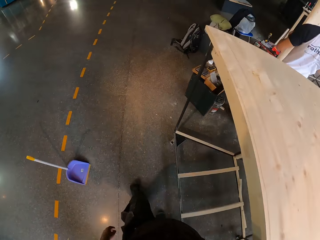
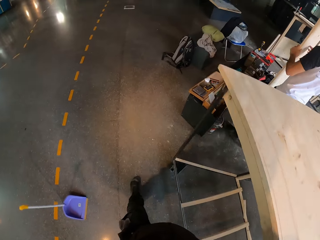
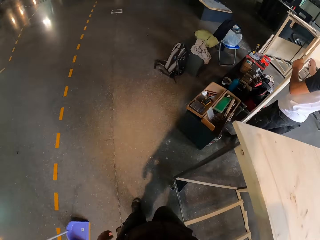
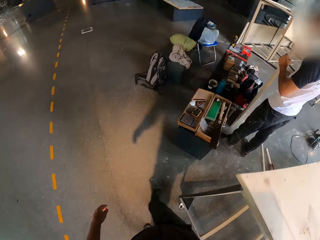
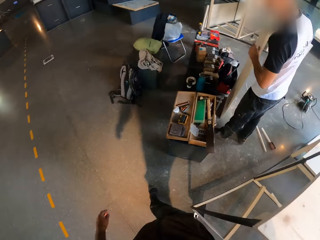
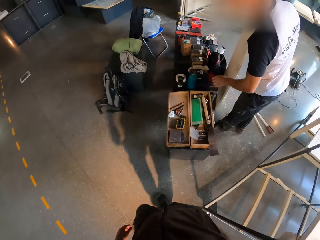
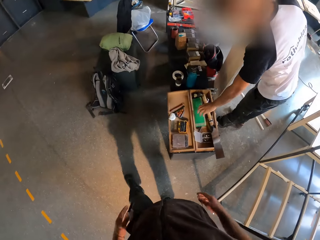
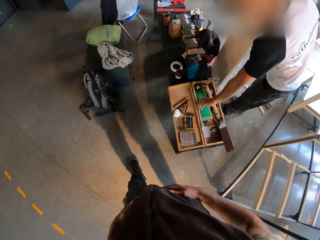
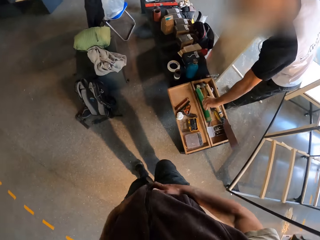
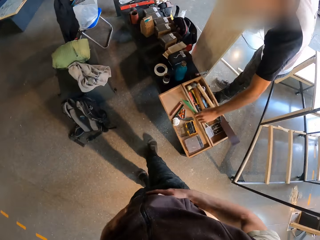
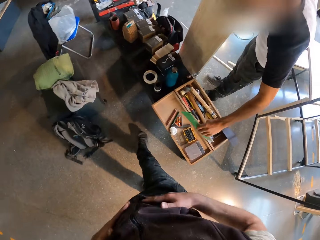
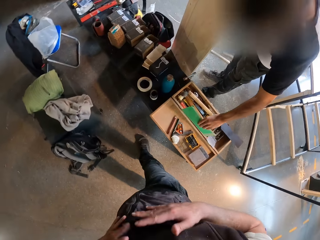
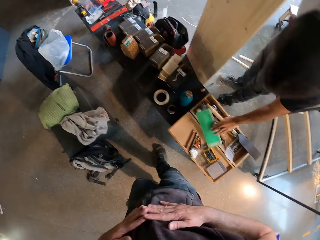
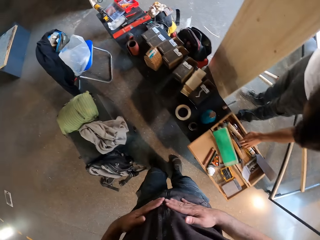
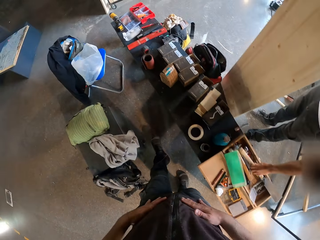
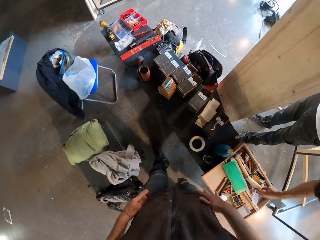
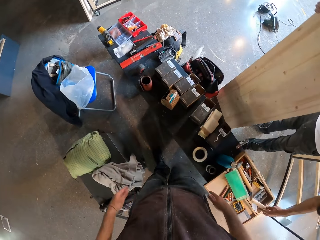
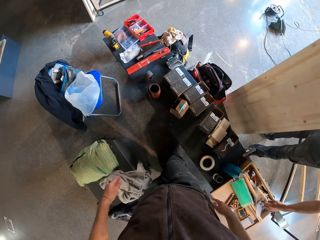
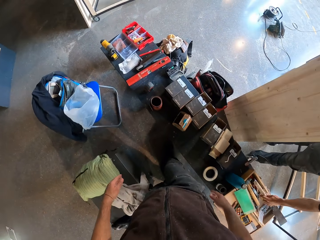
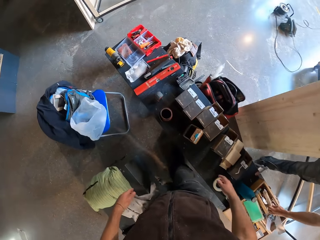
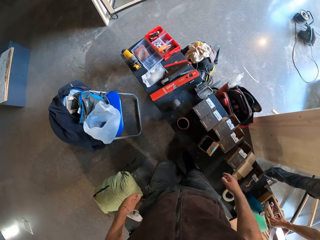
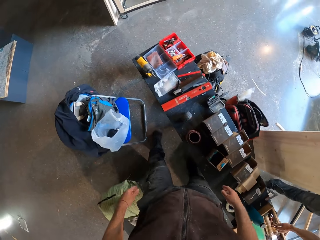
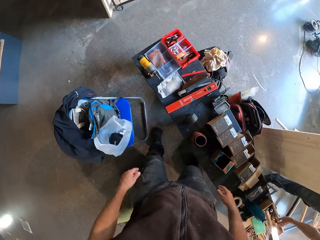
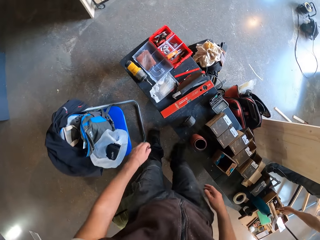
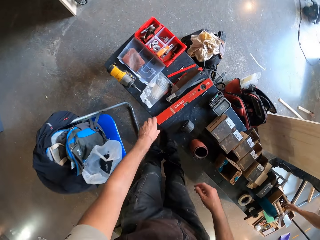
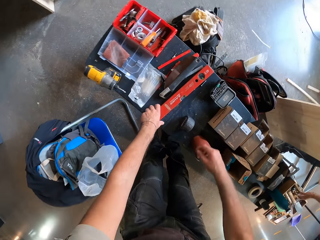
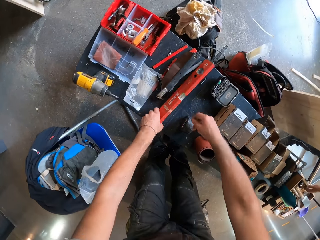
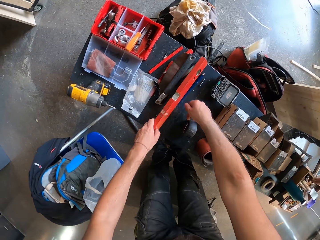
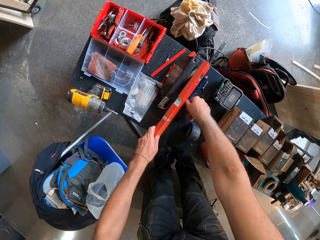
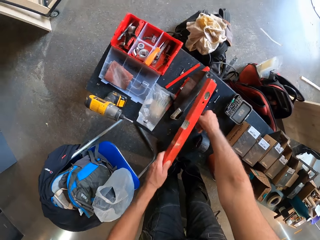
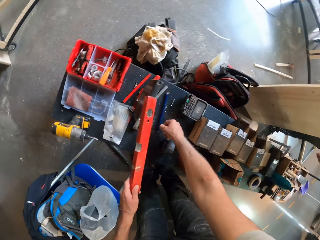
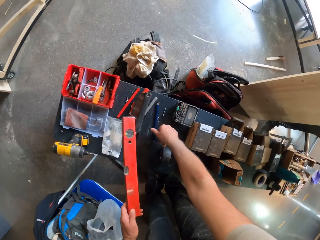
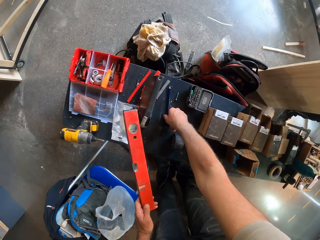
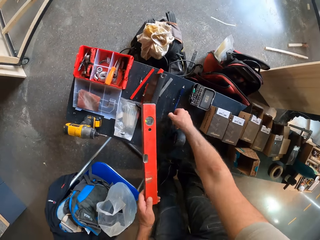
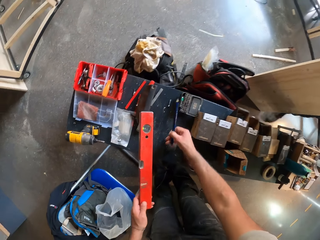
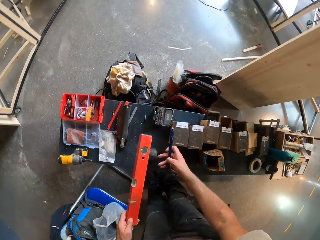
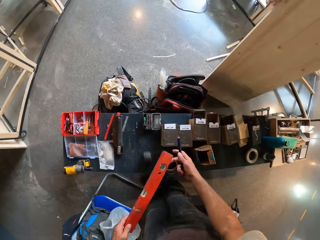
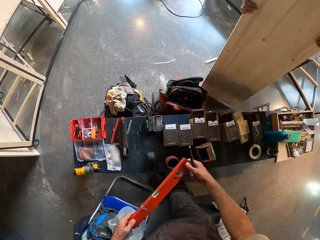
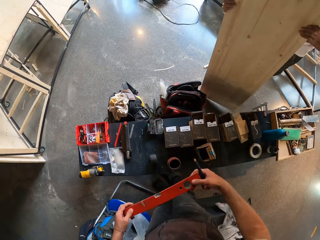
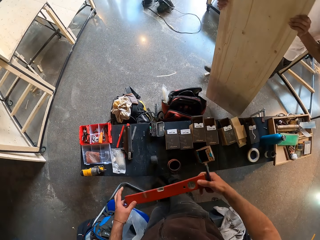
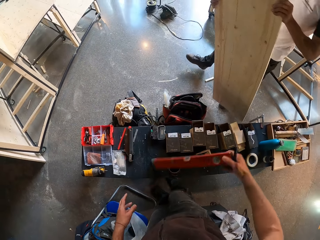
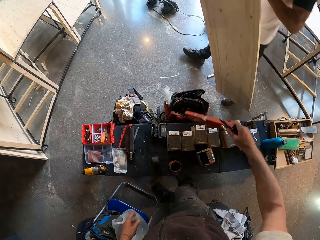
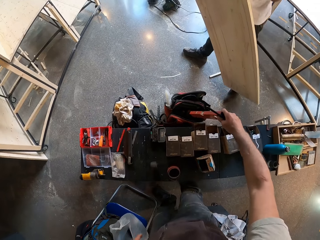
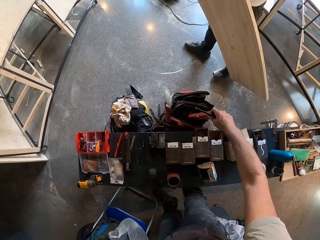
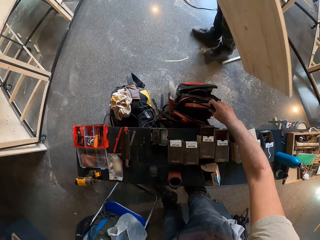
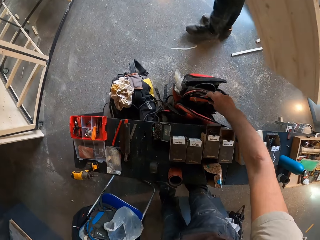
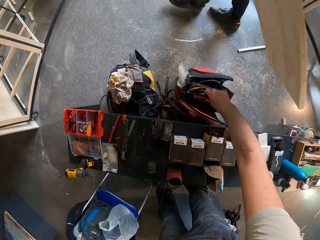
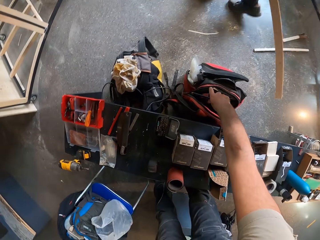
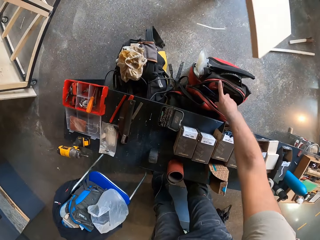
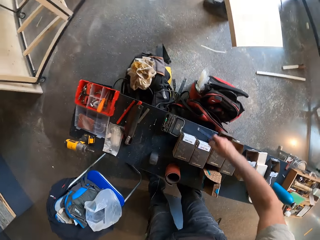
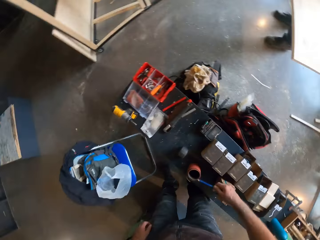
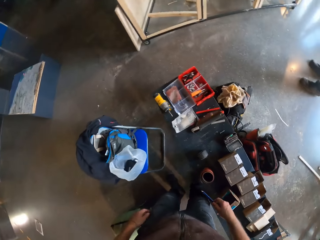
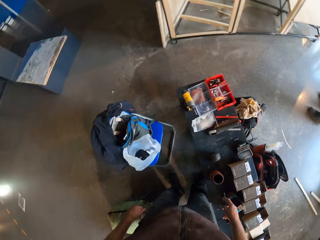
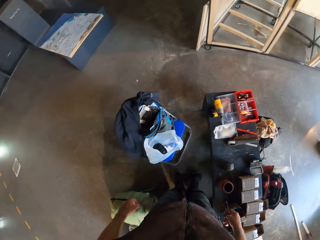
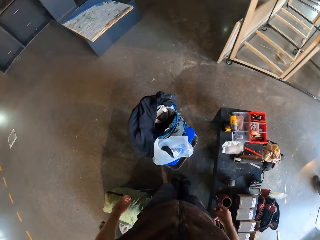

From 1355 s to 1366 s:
The man picks a ruler from a wooden tool box with his left hand. He puts something down. The camera wearer walks beside the table. He picks a water flow or level ruler on the table with his left hand. He picks a pen on the table with his right hand. He holds the level ruler. He puts the water flow in a bag with his right hand.

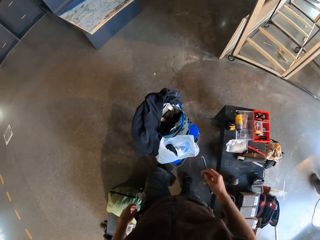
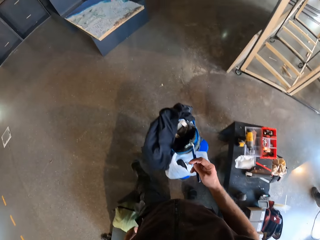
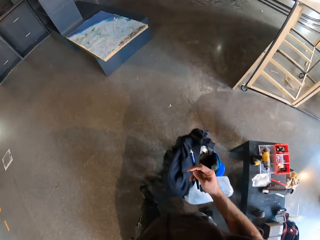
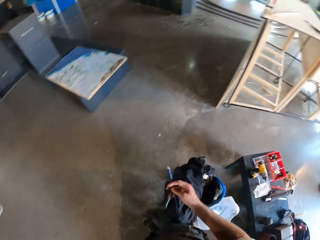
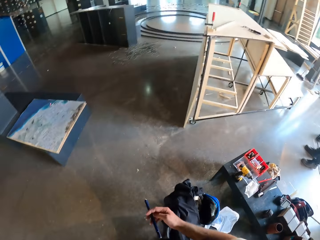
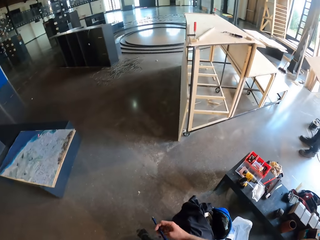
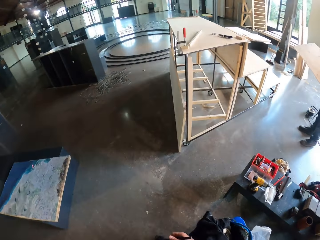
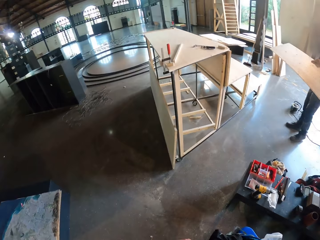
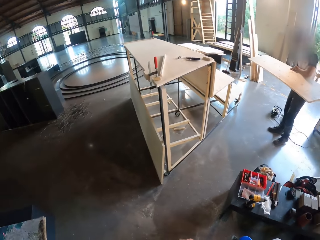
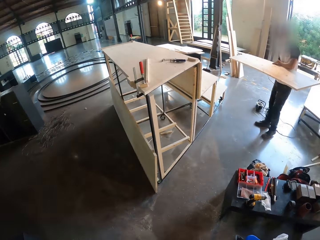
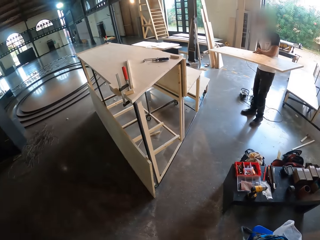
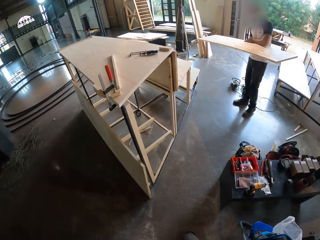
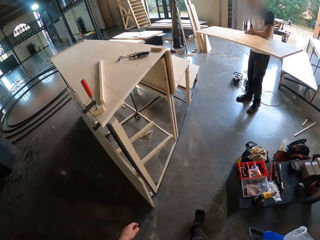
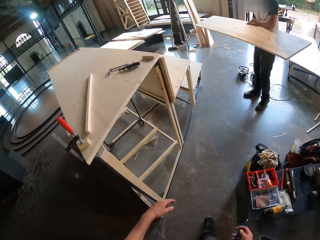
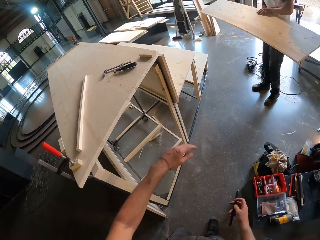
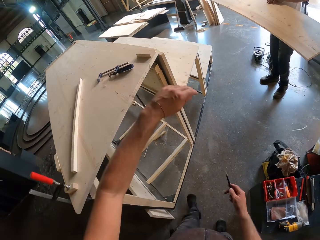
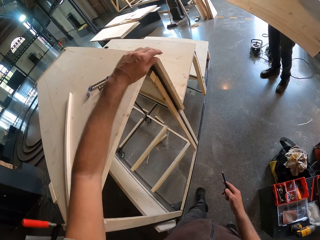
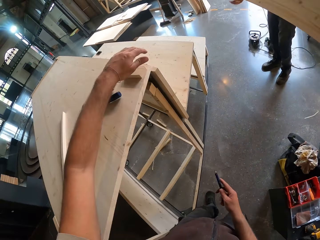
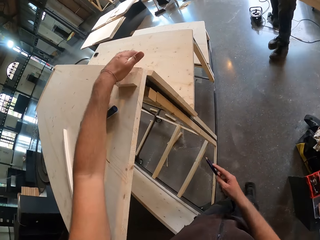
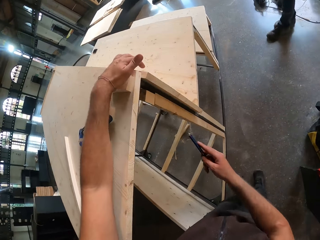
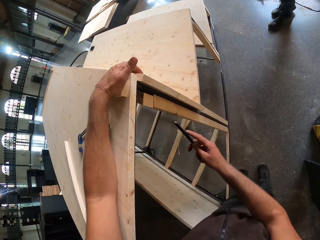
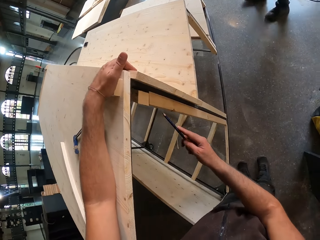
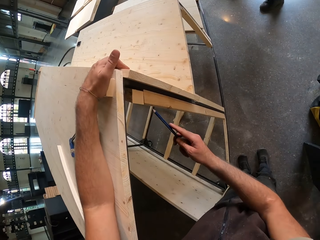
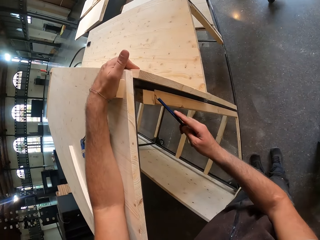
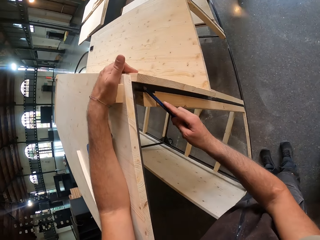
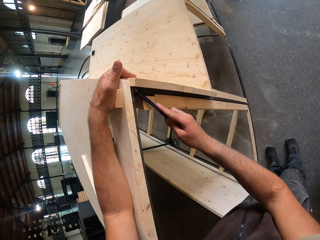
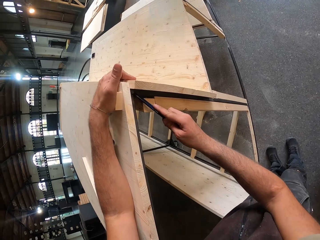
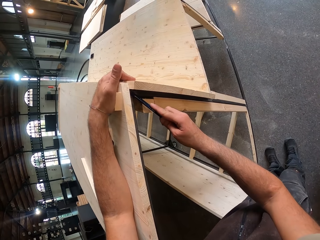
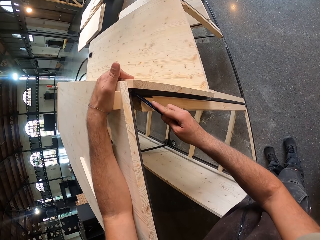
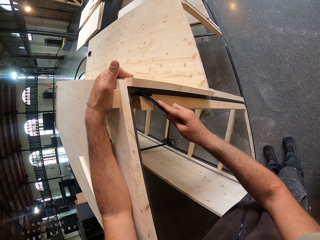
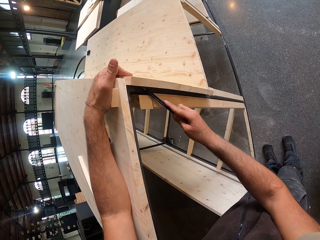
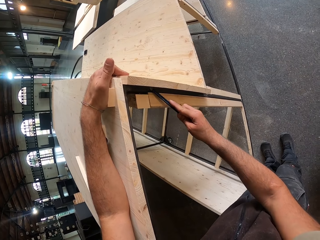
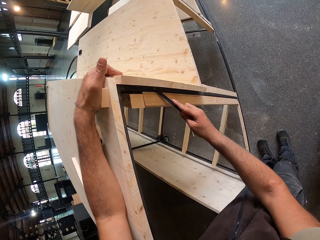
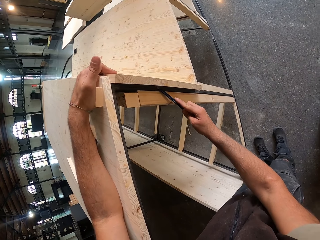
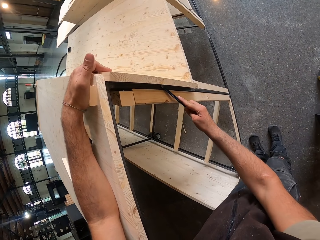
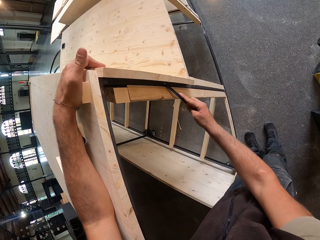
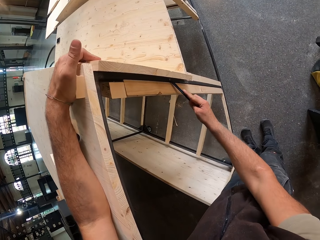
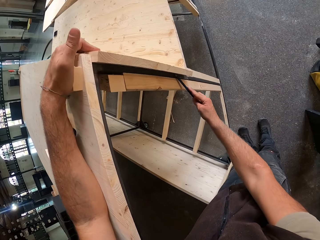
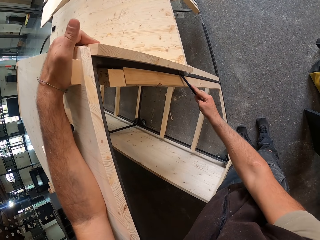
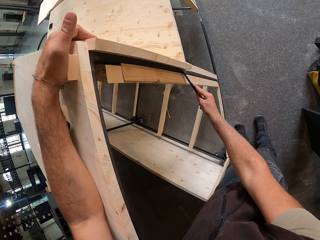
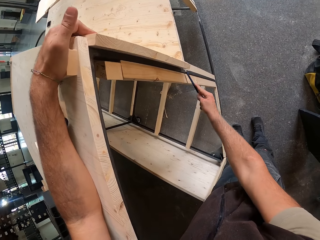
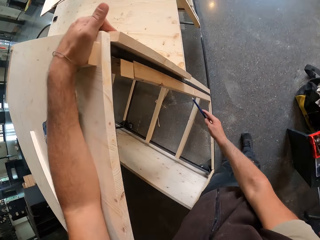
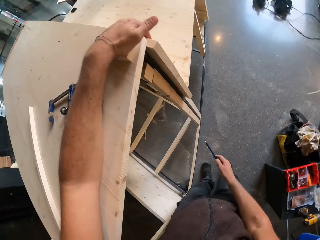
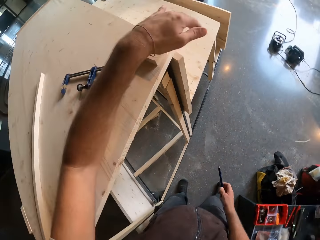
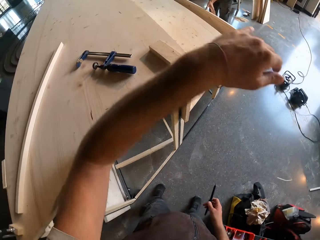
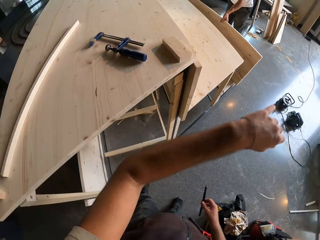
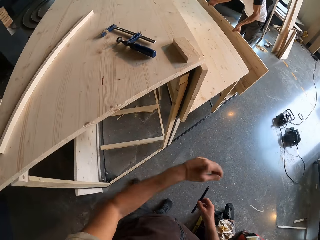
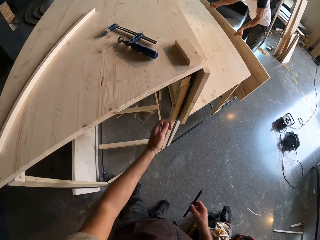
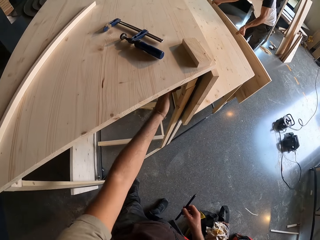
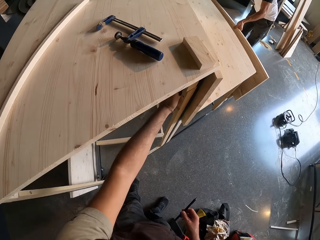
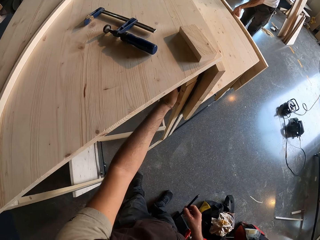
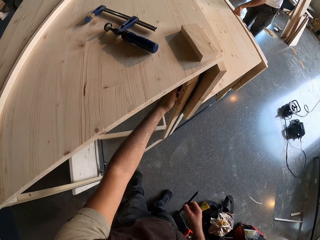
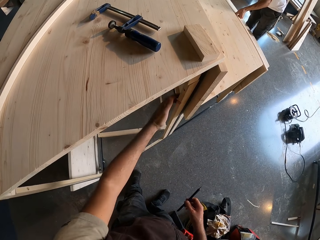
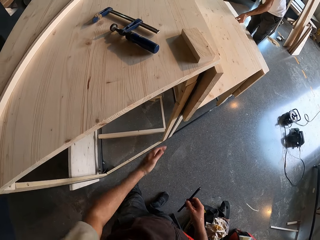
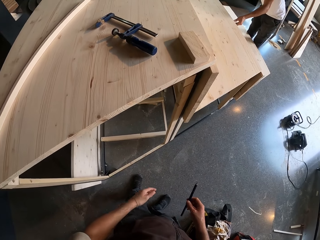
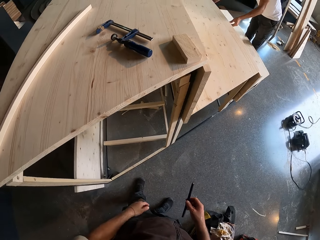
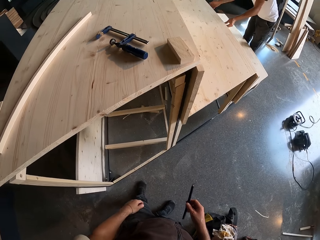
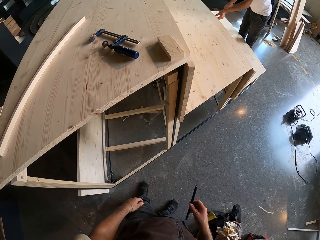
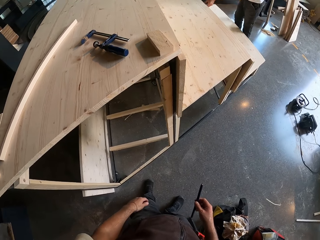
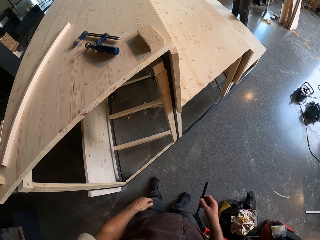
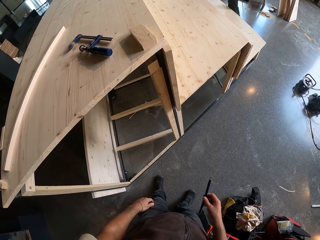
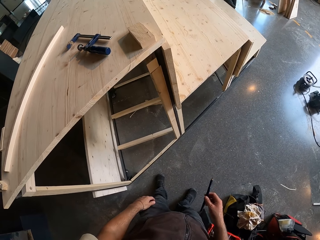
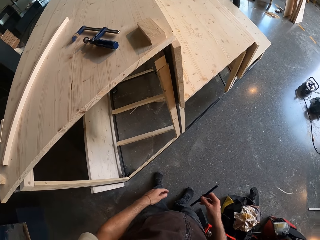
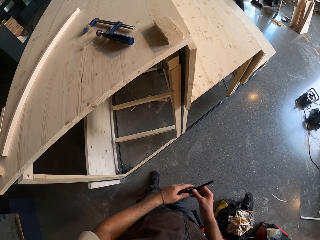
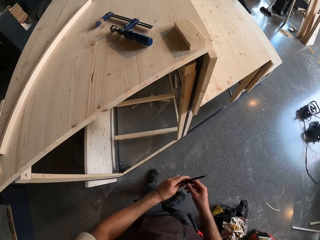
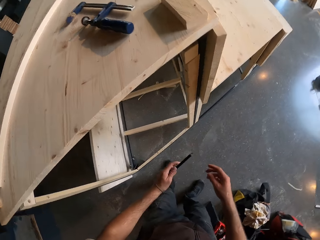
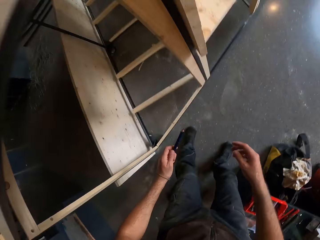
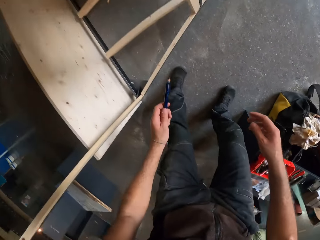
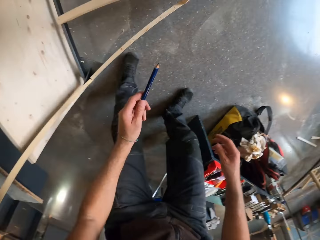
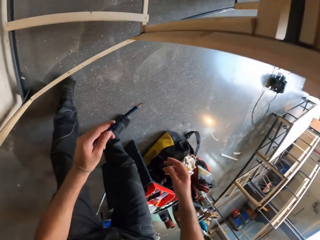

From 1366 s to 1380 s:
The camera wearer walks forward. A man holds a plank with both hands. The camera wearer places his left hand on a bench or wood with his left hand. He marks the bench with the pencil in his right hand. He lifts his left hand from the wood. He holds the bench with his left hand. He touches the wood with his left hand. He passes the pencil from his right to left hand.
